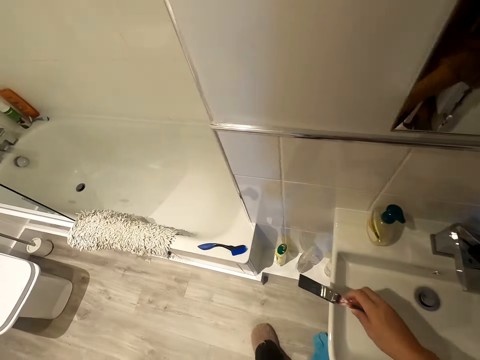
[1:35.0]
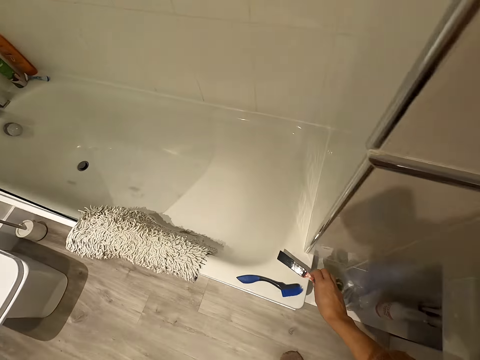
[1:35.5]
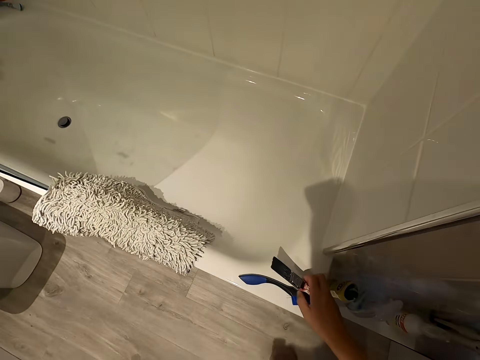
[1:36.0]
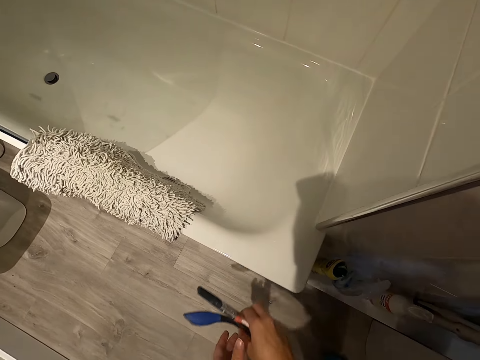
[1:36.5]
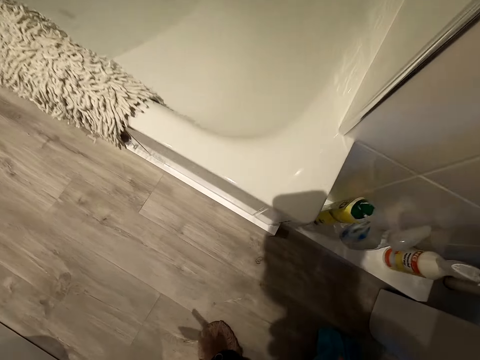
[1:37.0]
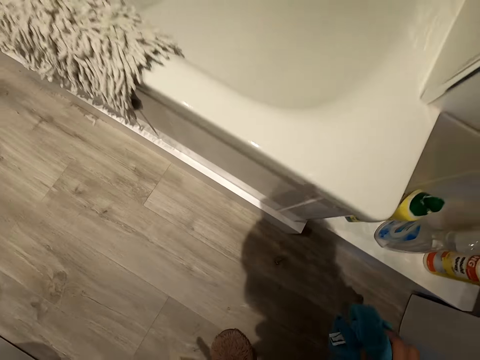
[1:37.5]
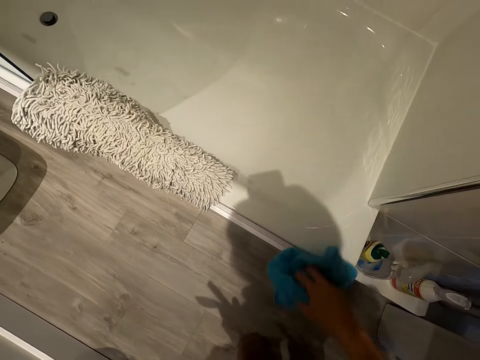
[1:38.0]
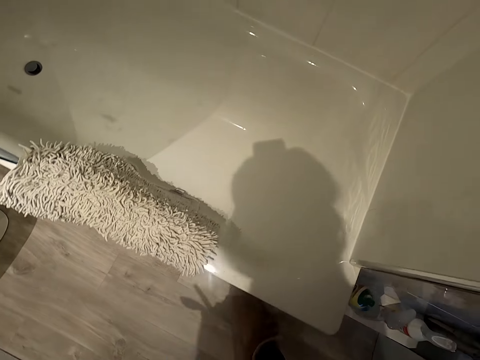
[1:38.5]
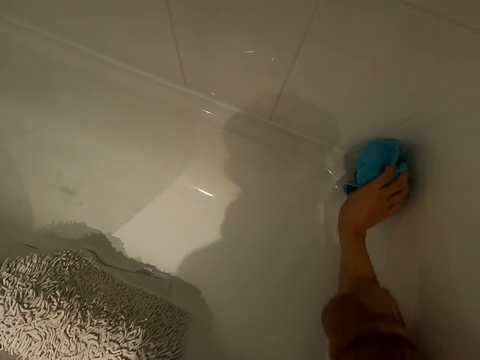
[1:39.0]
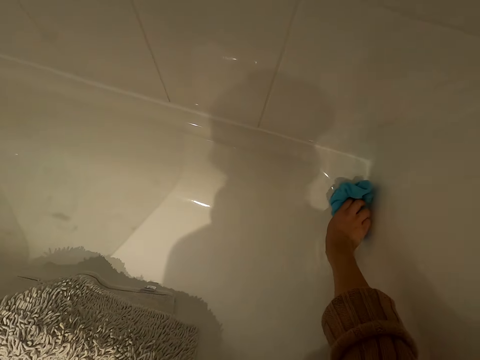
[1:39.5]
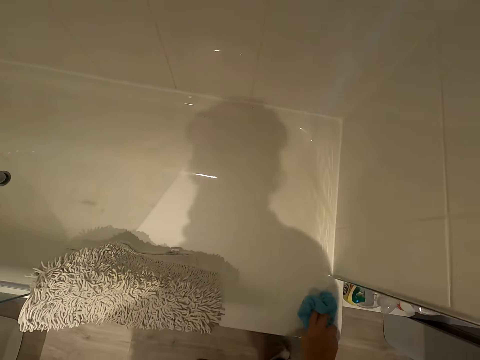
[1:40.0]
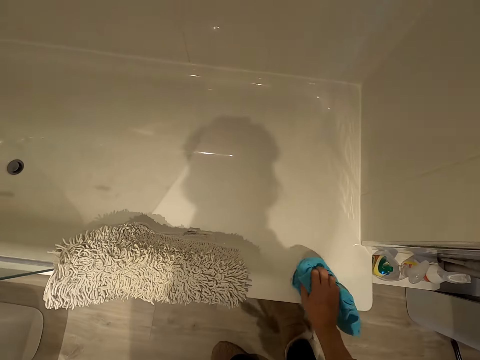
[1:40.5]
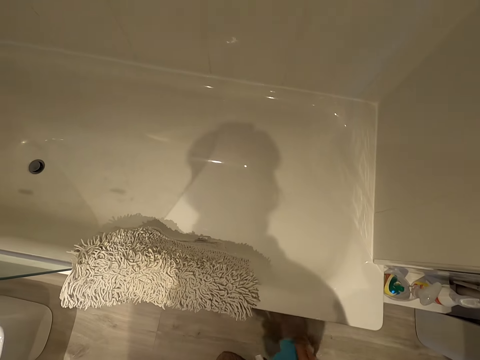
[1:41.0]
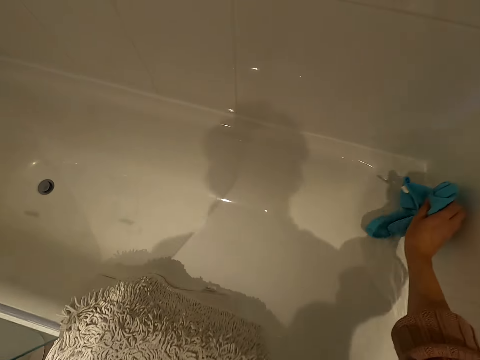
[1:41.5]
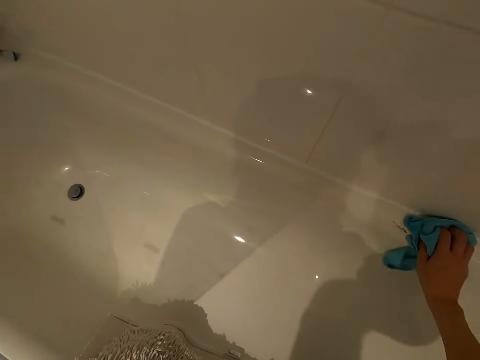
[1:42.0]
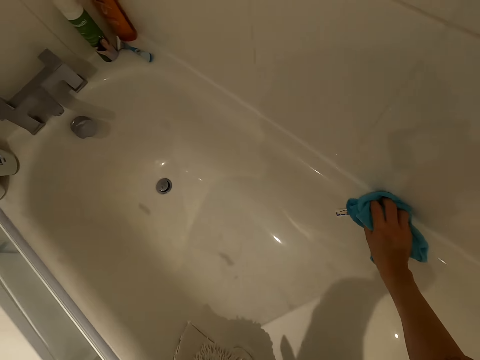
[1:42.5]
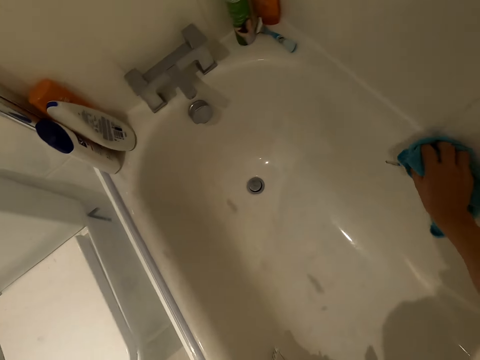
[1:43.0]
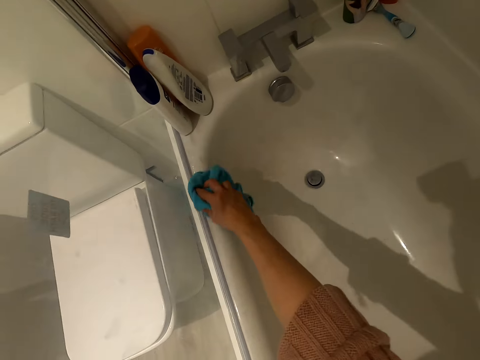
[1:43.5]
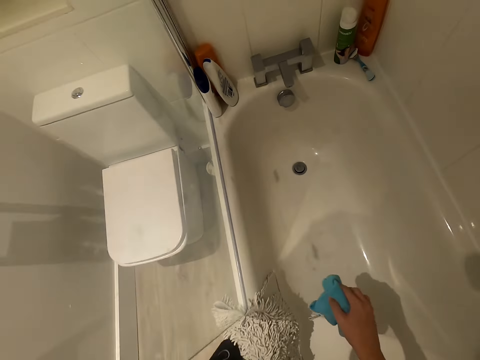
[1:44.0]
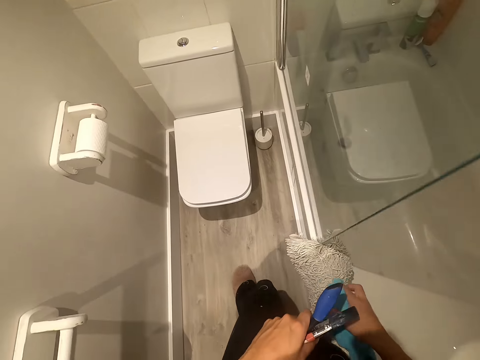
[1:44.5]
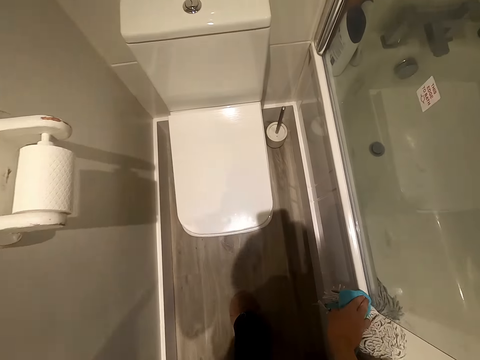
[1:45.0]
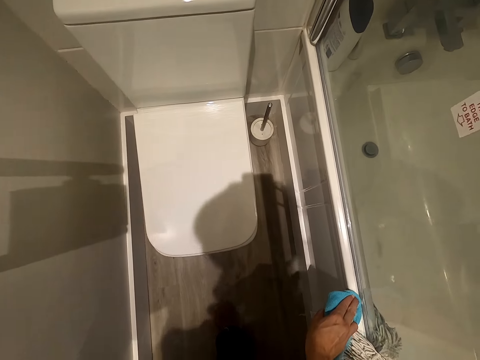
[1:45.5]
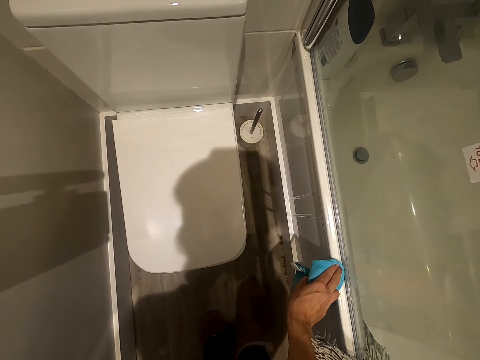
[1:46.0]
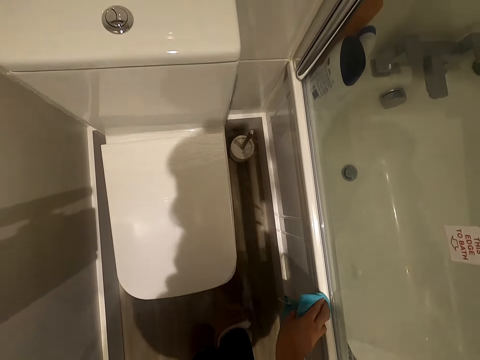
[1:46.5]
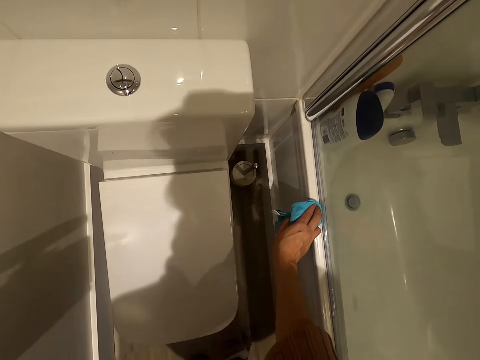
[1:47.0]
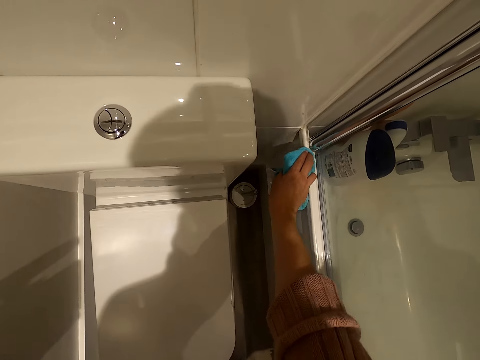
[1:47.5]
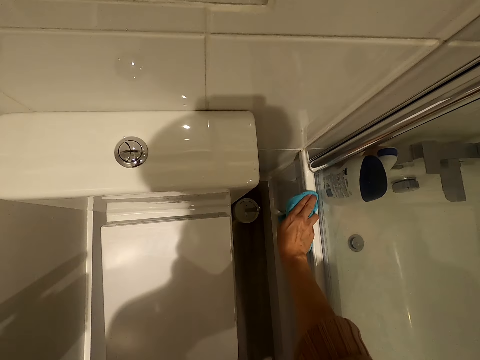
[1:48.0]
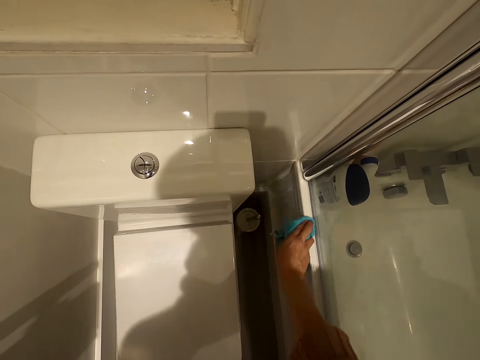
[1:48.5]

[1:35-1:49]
The camera wearer picks up the hand brush on the bathtub. They pick up the cloth. They wipe the bathtub with the cloth. They wipe the frame beneath the glass.

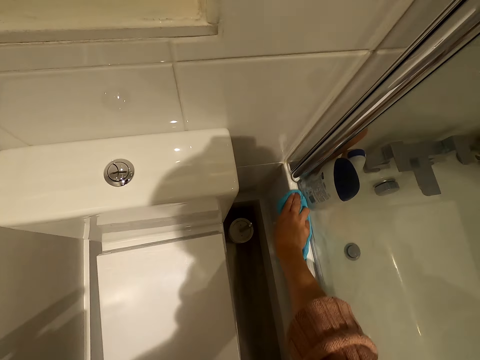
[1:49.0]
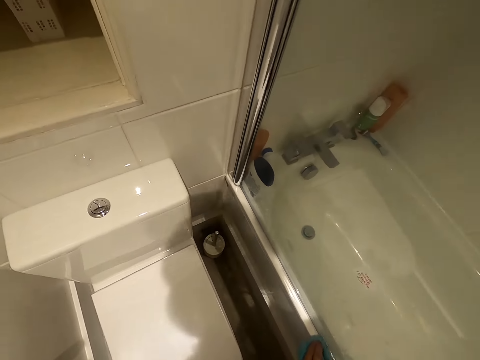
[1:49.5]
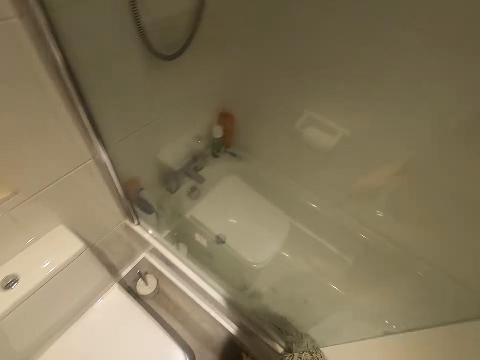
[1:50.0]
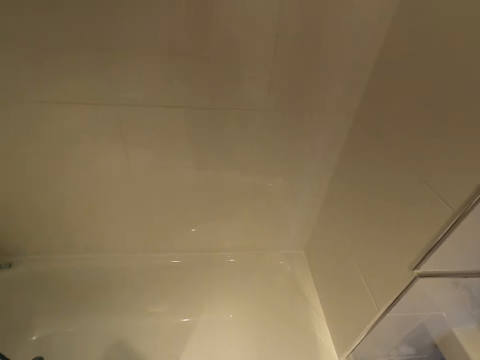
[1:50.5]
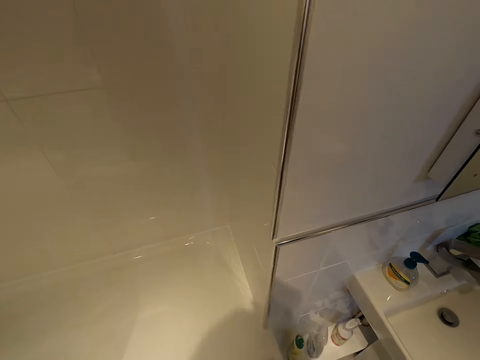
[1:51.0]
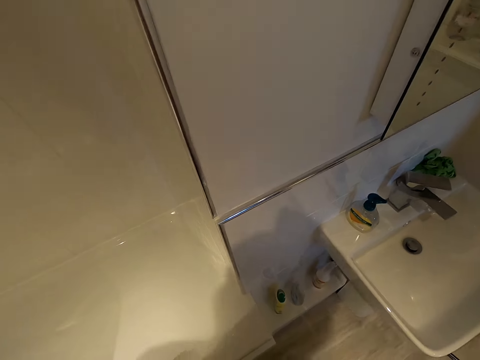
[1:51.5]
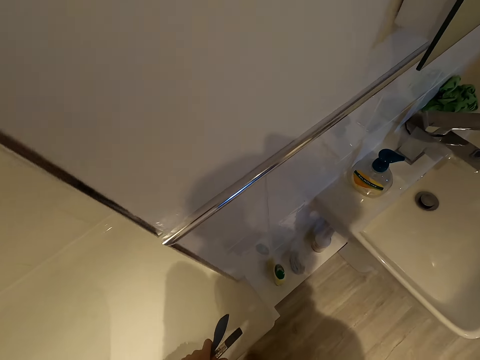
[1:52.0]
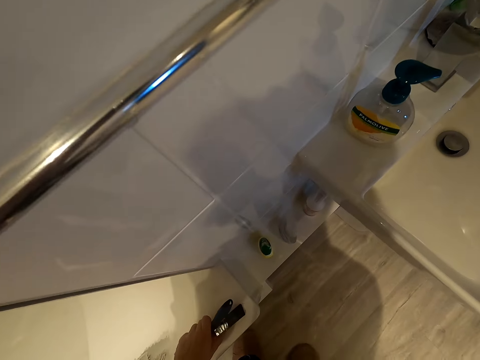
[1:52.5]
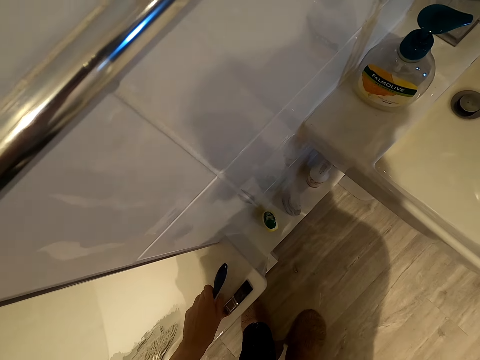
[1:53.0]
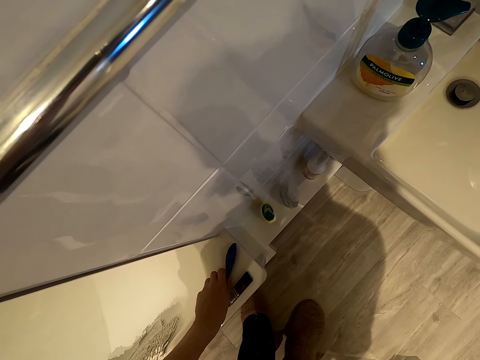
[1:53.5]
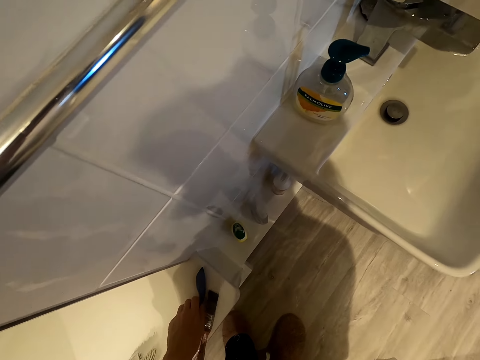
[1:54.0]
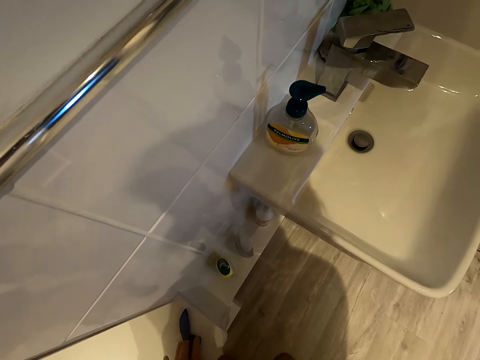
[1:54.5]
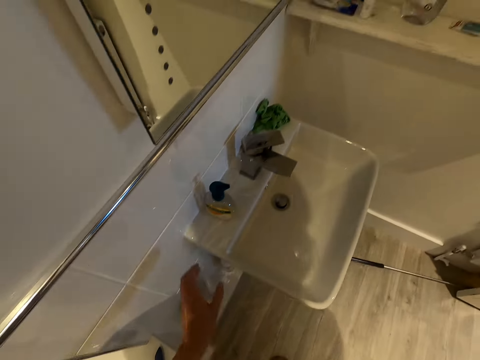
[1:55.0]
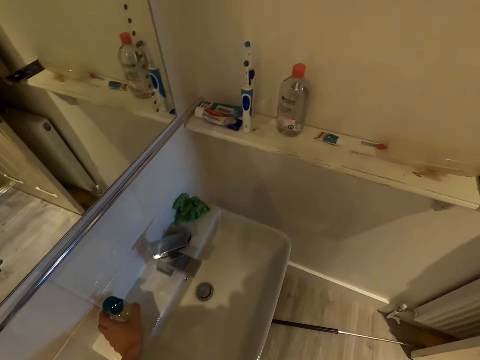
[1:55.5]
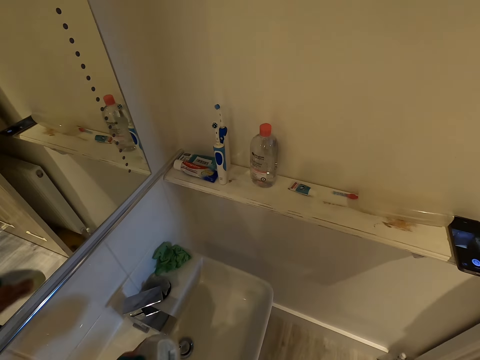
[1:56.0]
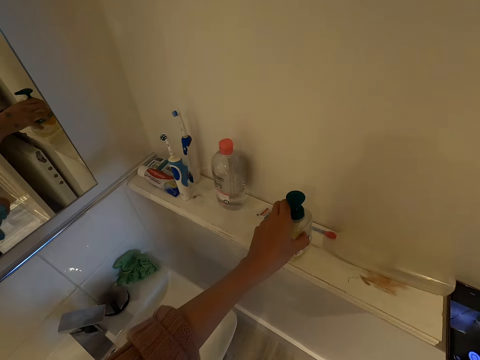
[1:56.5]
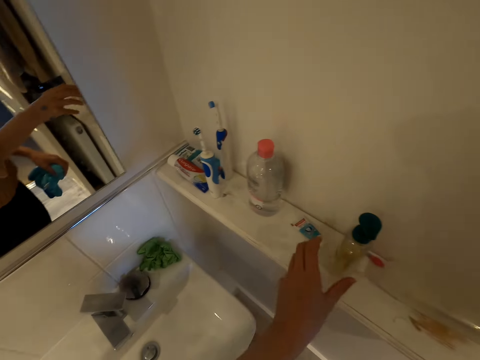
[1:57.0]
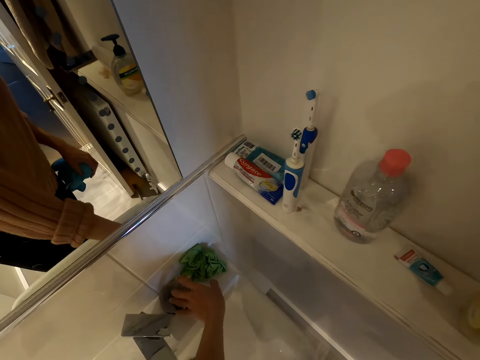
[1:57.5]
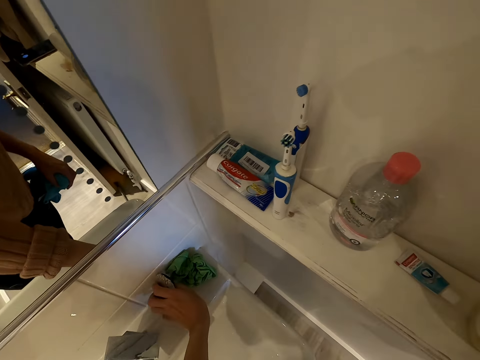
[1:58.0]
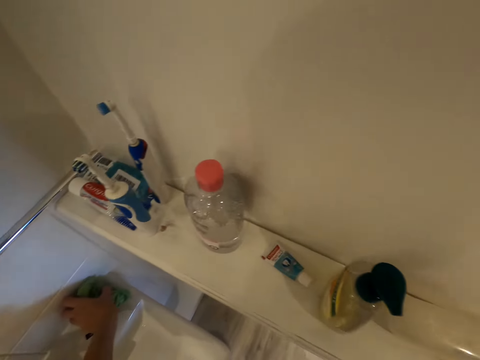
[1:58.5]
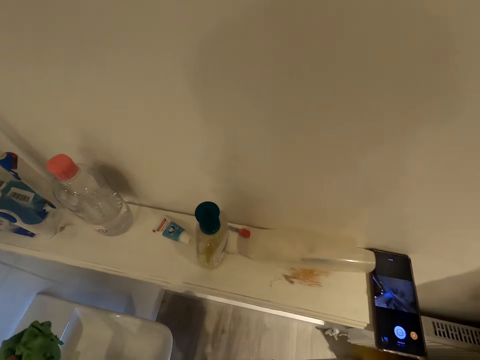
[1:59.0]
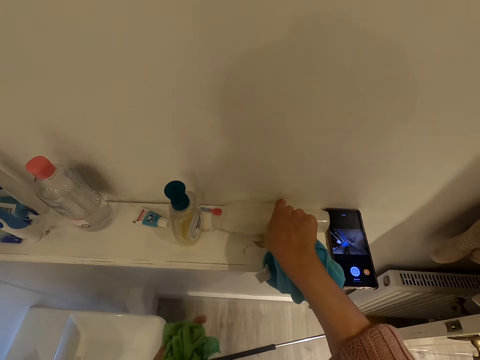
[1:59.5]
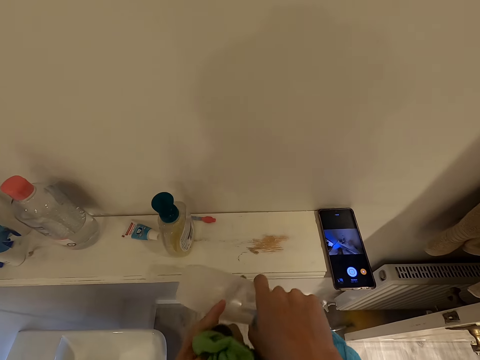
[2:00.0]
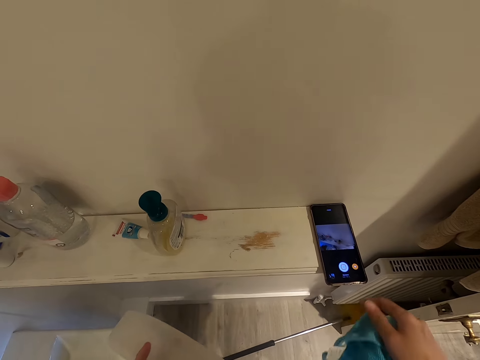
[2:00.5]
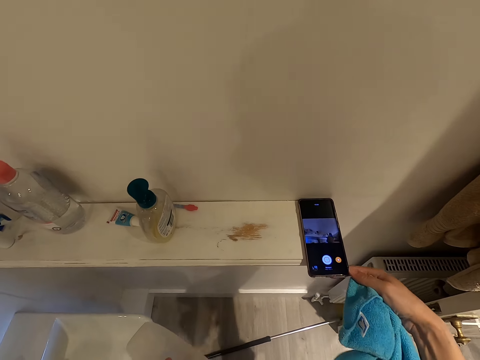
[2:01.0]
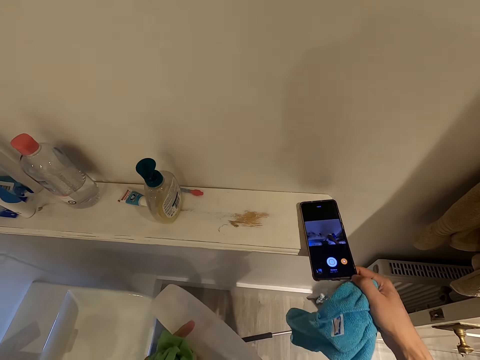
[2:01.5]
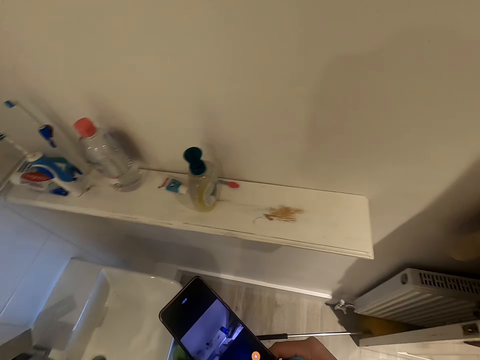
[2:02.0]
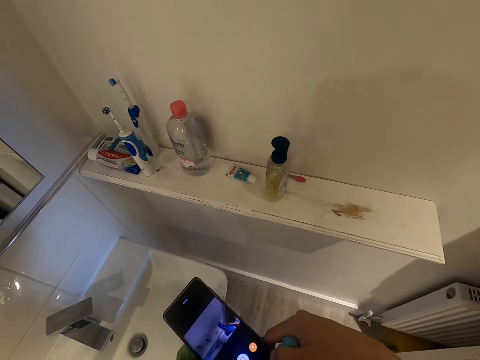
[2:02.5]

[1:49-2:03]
The camera wearer places the brushes on the tub. They pick up the bottle on the sink. They place the bottle on the top surface. They wipe the surface with a cloth. They pick up a stone. They grab the wipers on the sink. They pick up the bottle. They take the phone.
